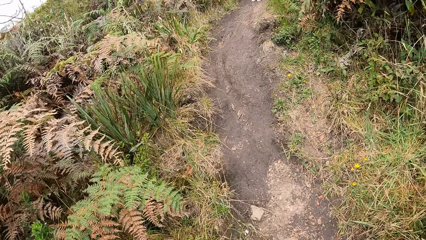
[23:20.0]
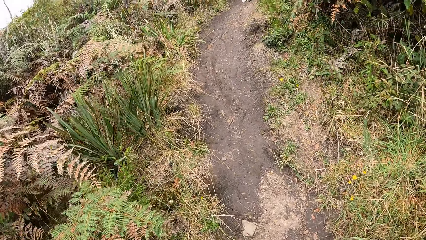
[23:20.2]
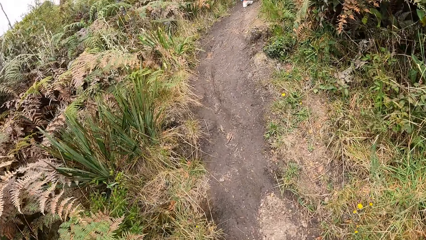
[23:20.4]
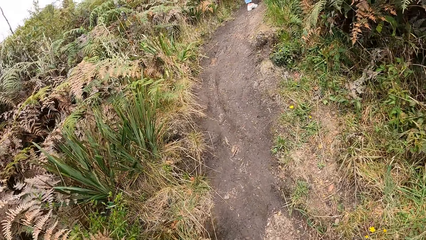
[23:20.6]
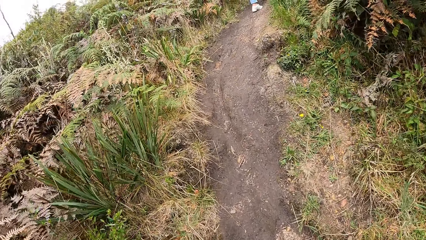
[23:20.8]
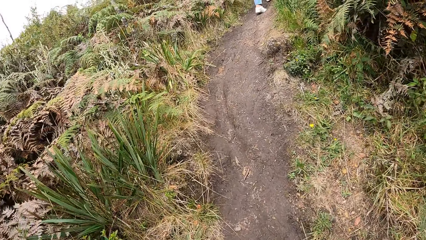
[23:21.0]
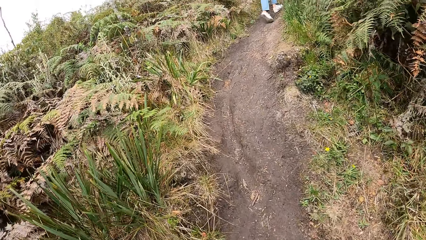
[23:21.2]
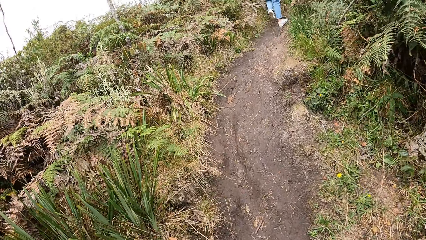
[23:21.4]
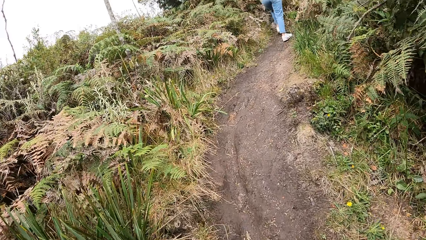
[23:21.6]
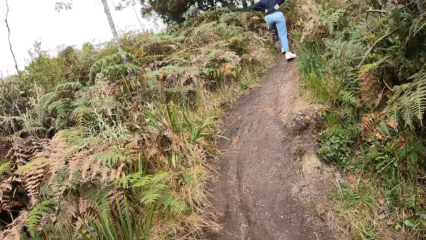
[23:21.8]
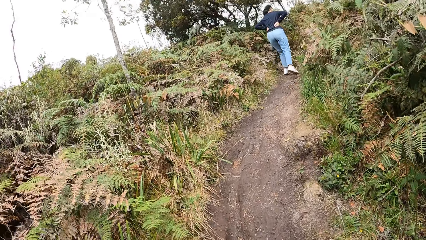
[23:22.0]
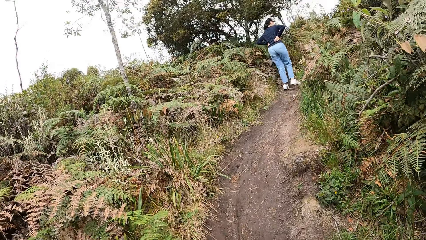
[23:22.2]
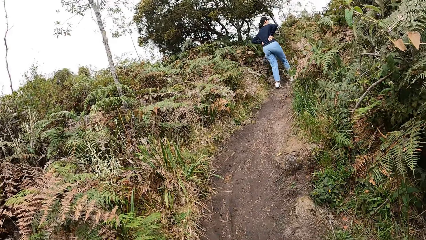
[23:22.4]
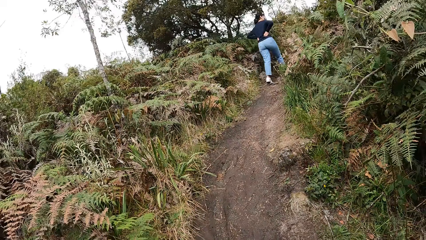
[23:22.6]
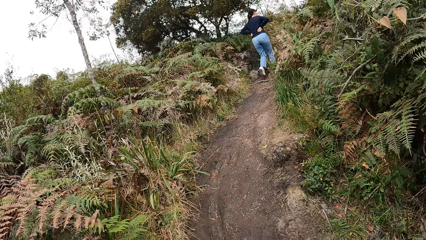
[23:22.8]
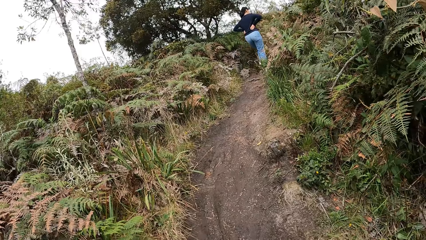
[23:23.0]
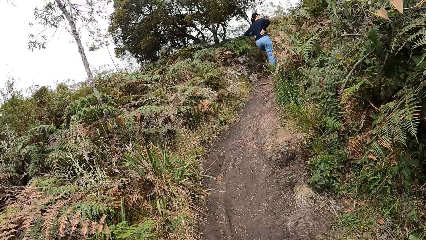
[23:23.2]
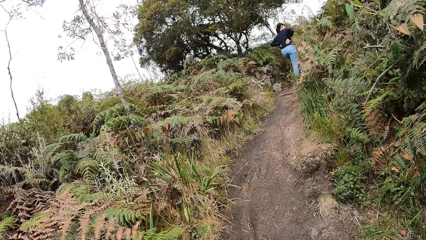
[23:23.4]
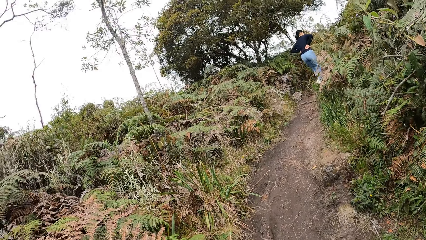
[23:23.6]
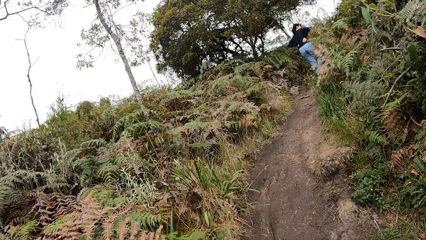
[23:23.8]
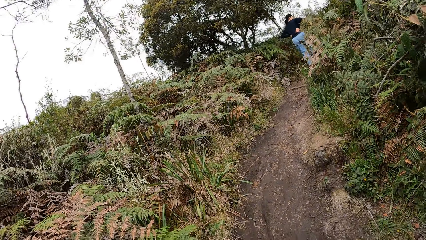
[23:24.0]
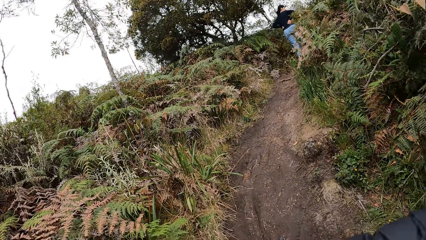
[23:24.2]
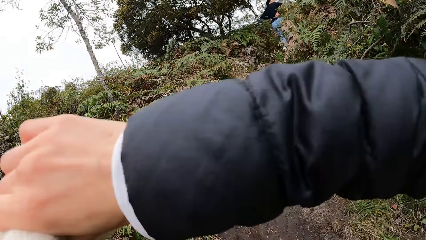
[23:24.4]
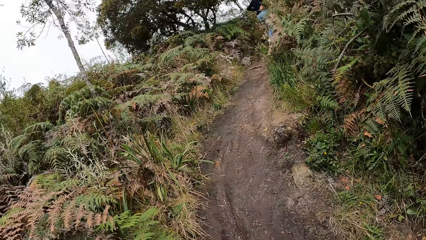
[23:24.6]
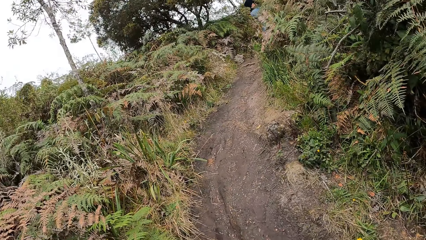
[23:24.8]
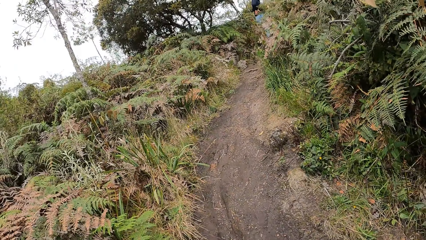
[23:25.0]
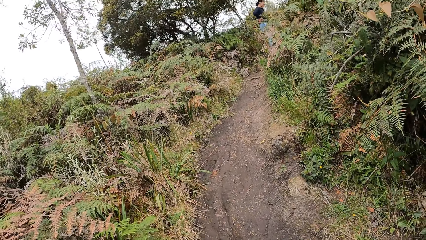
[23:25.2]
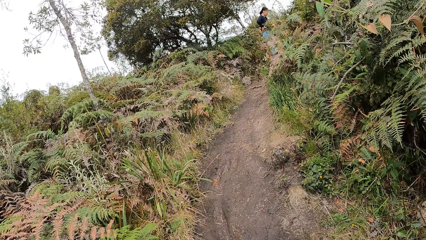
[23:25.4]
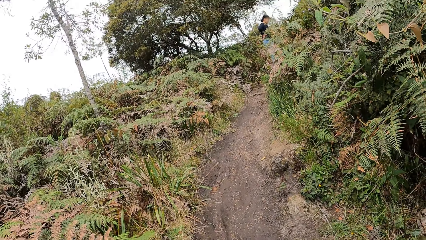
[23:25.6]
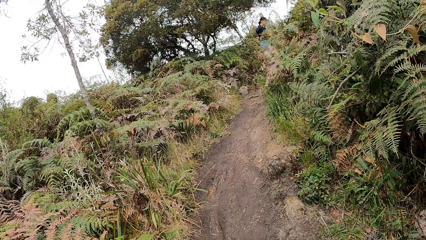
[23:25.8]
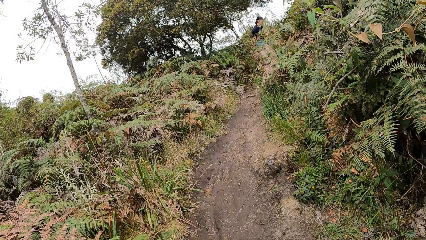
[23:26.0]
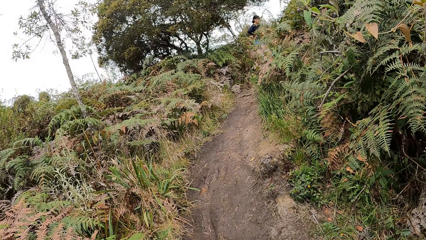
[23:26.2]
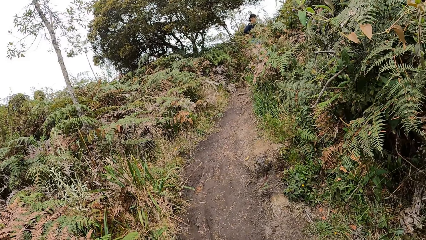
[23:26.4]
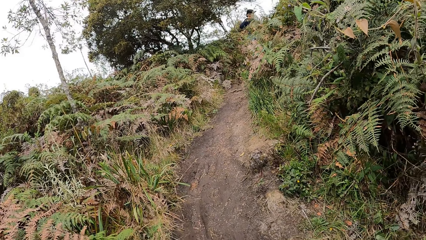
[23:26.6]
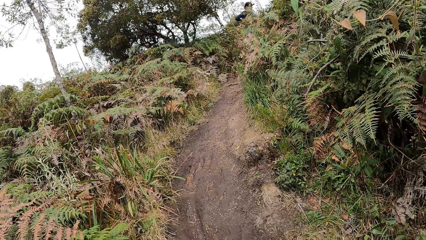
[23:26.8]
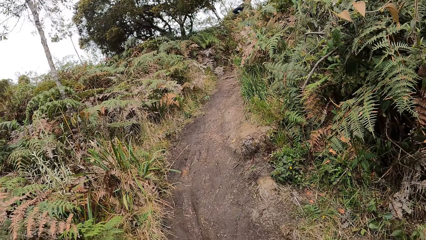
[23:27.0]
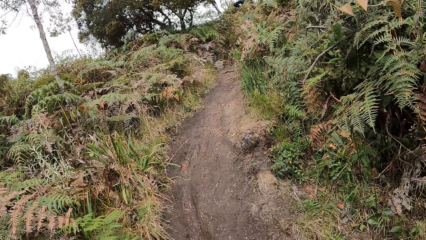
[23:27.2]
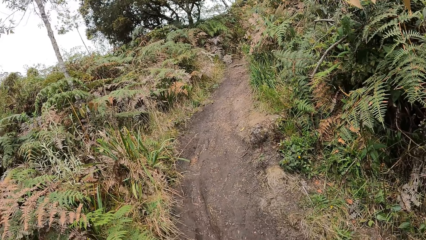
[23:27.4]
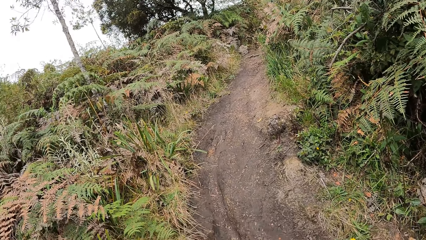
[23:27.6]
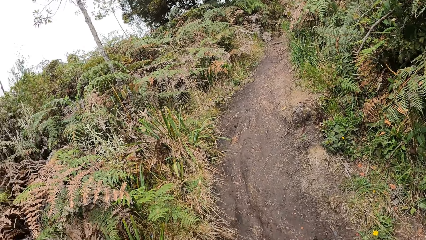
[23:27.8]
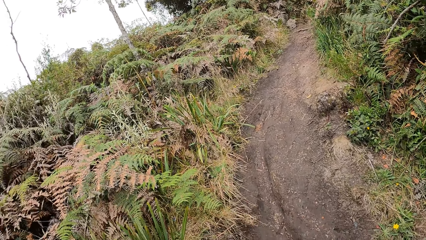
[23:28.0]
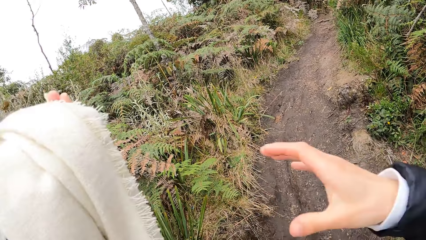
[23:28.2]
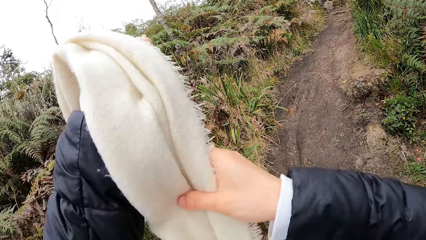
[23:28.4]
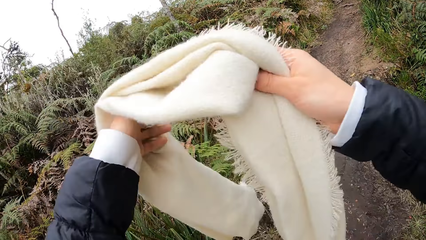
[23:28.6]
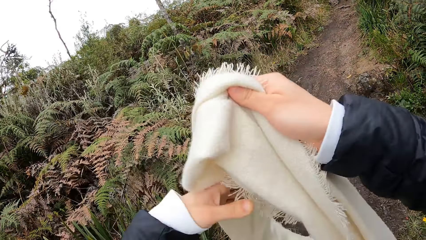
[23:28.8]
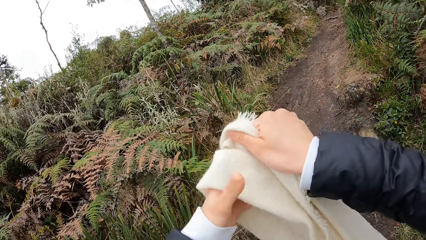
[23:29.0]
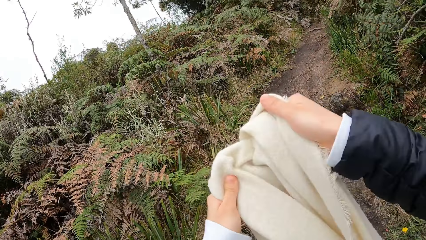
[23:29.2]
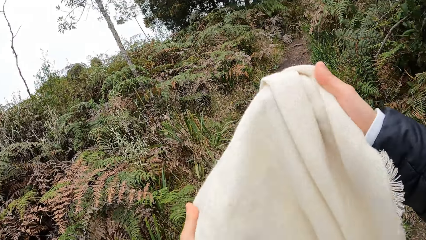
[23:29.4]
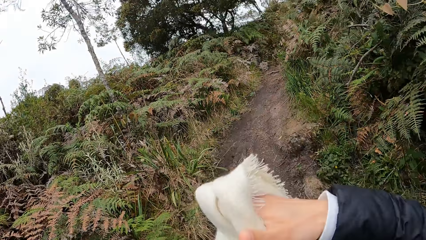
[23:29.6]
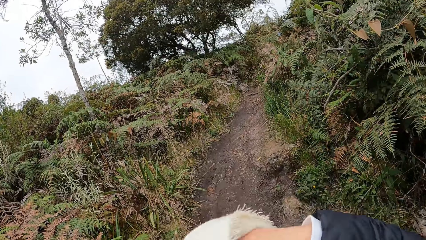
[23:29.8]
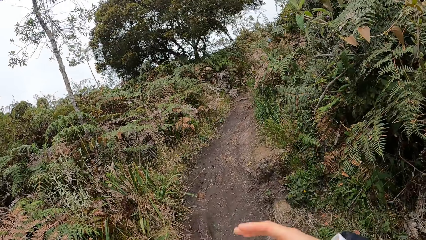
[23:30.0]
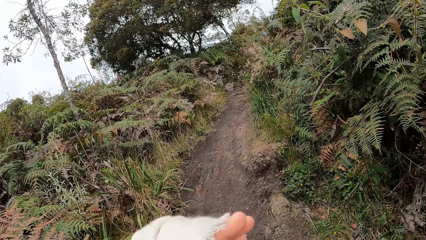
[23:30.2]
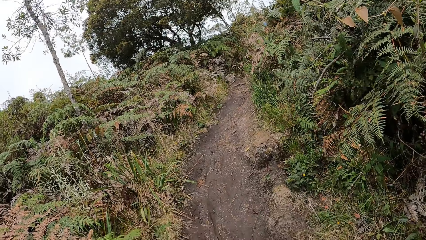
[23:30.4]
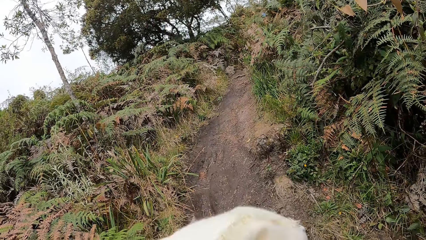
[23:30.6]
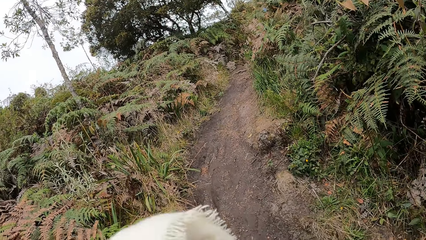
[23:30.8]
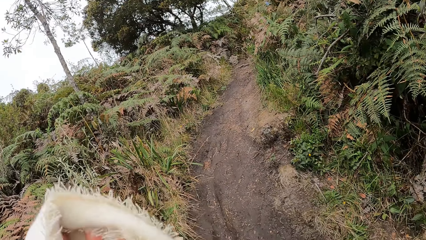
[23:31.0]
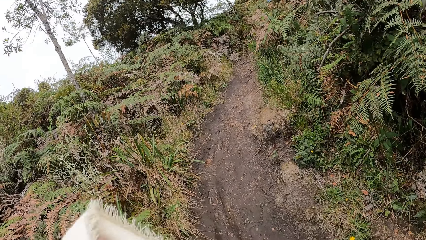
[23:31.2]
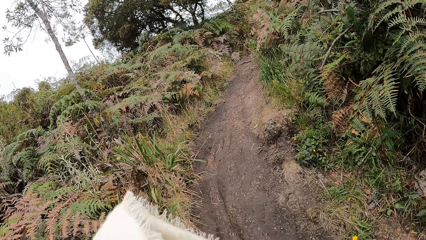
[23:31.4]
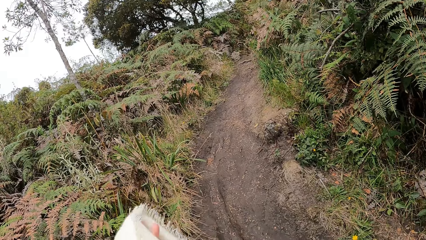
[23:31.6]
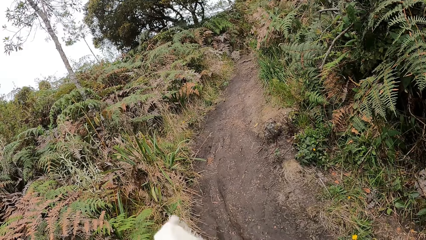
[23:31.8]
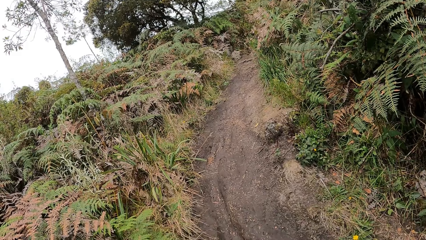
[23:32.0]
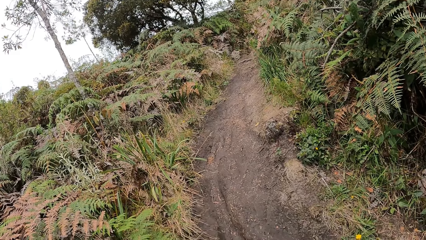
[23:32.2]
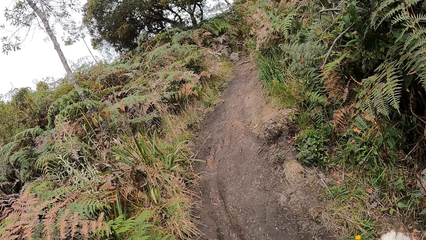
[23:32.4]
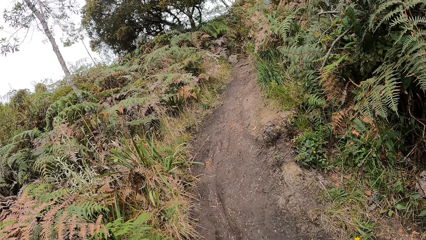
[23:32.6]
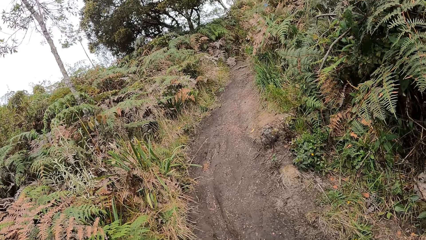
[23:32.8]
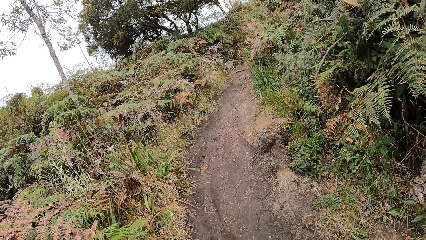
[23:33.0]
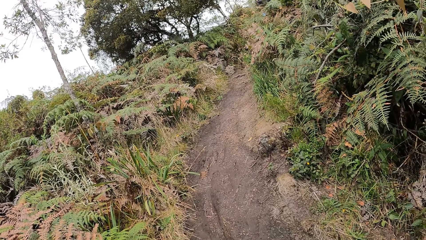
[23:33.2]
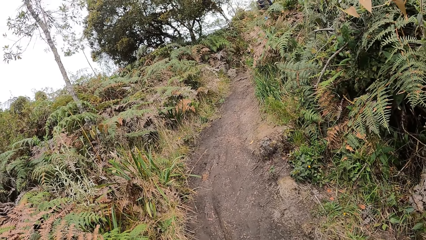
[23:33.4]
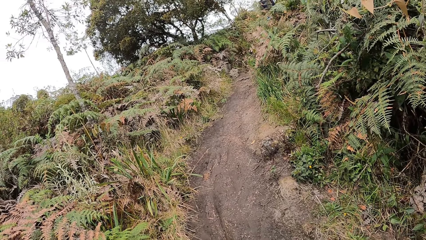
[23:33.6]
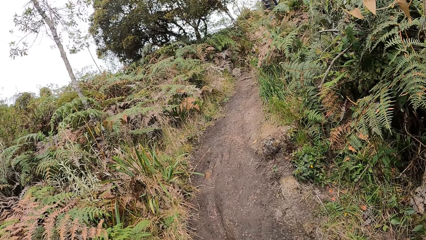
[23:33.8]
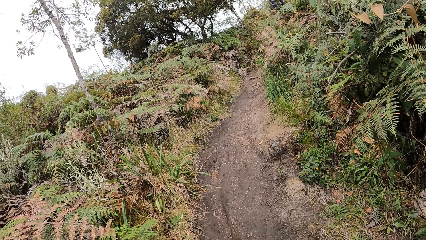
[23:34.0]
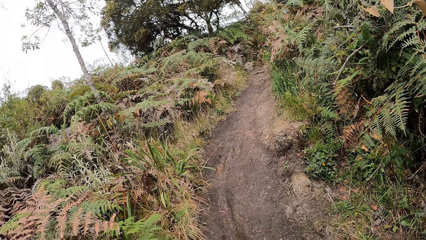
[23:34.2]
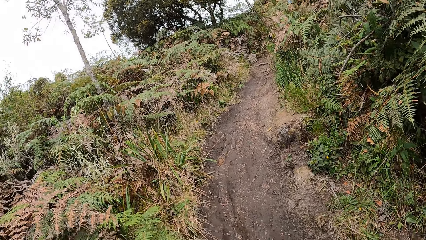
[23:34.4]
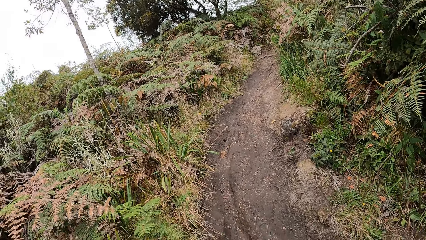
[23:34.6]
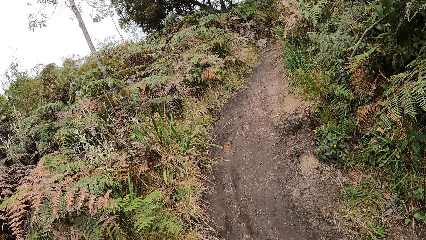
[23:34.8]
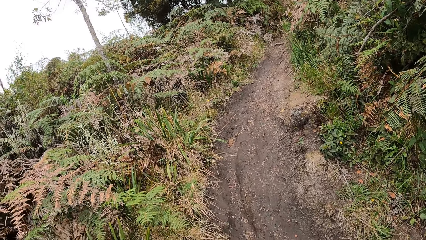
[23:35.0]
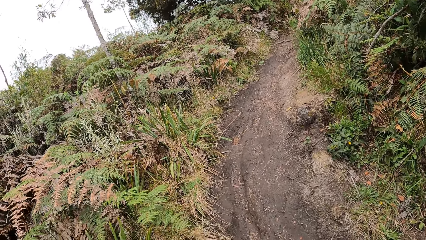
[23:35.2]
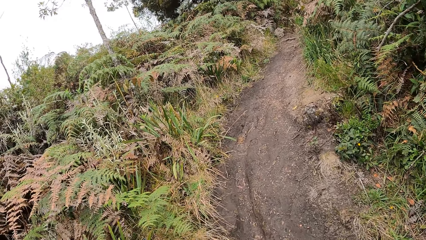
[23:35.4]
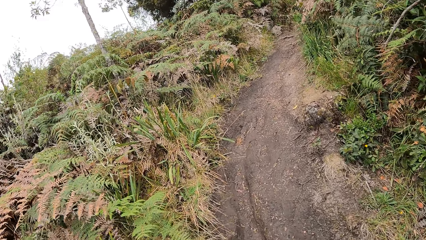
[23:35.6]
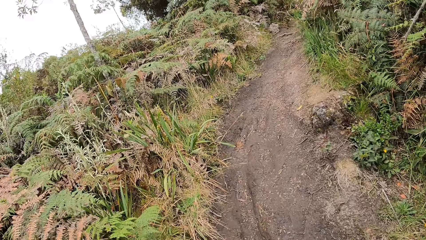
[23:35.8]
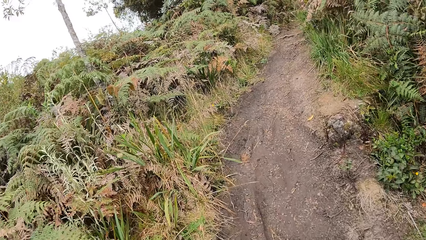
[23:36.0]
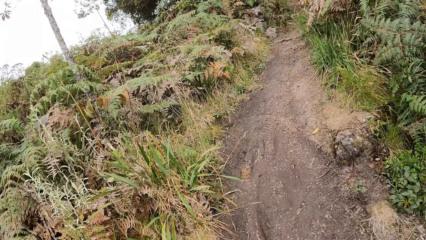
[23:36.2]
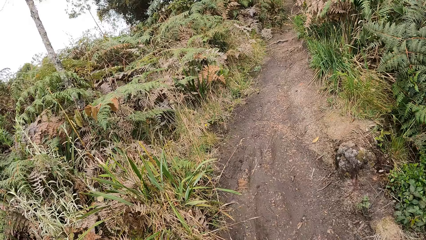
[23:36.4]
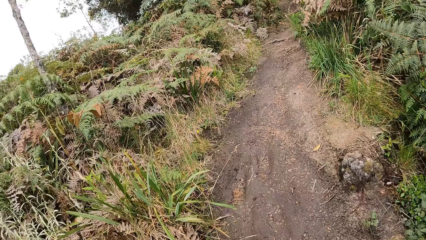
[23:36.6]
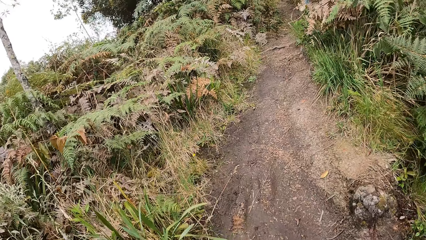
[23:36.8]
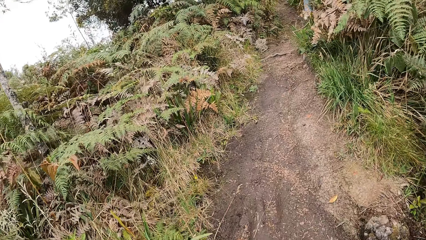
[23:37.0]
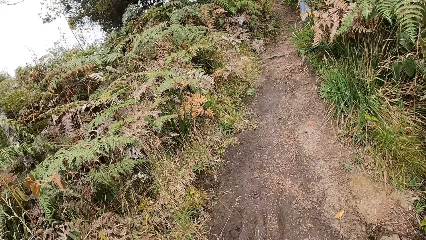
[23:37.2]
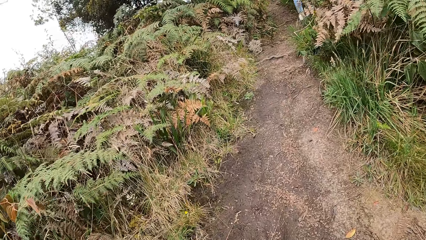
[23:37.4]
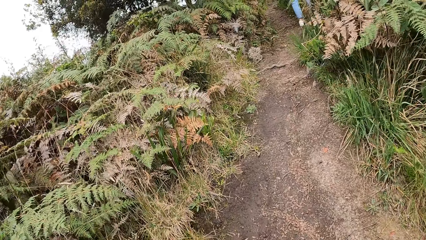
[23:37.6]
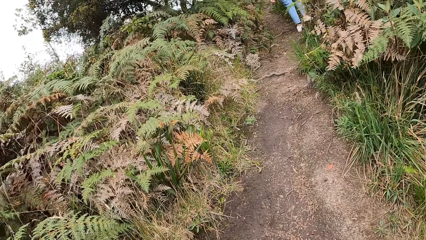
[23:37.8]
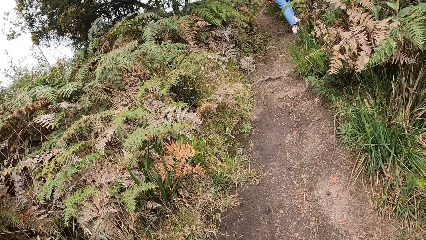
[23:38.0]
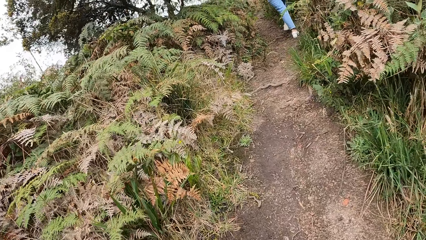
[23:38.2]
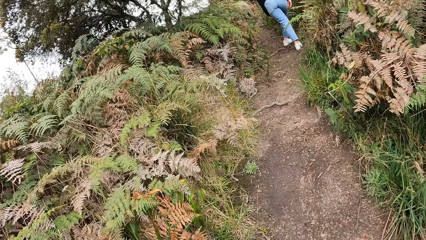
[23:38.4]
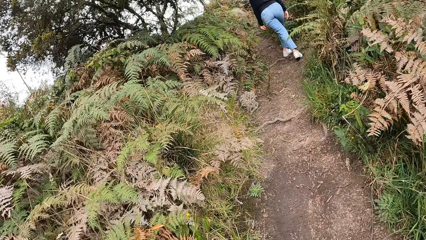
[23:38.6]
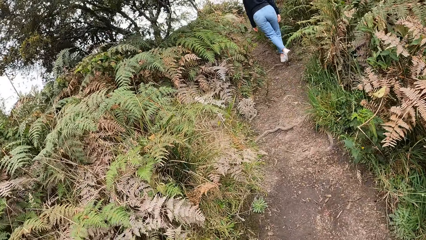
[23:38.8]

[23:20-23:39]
The camera wearer walks back towards the person. The person walks on the road. The person walks holding her waist. The camera wearer moves the hand. She adjusts a cloth with her hands. She holds a scarf. She folds the scarf. She walks on the road.
